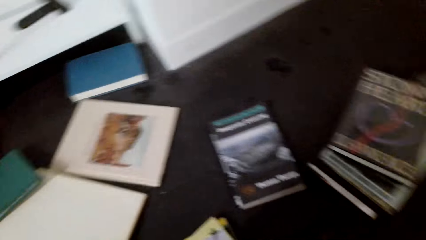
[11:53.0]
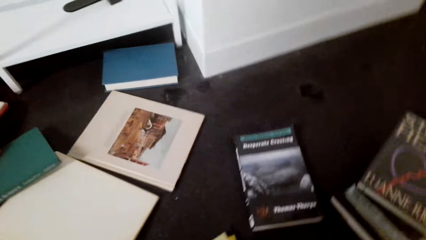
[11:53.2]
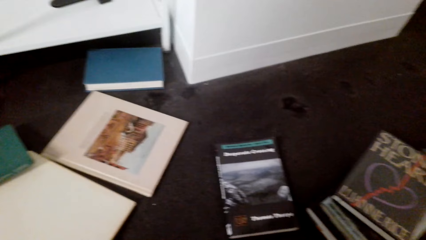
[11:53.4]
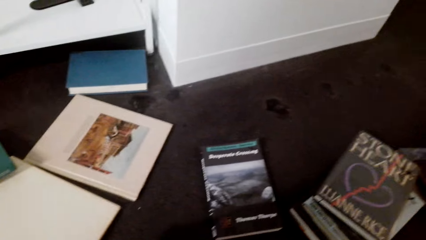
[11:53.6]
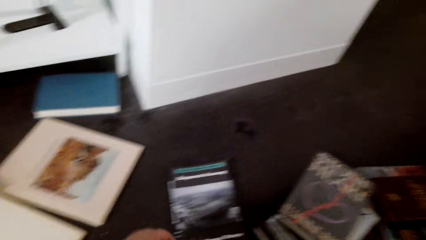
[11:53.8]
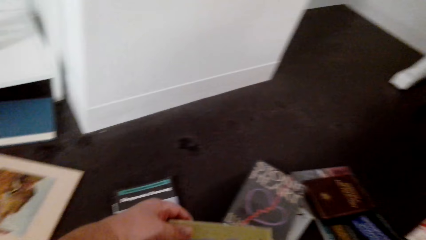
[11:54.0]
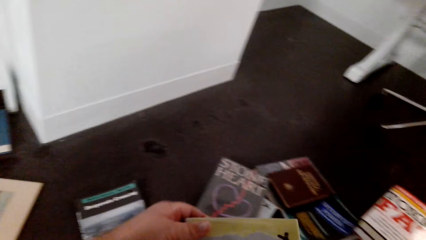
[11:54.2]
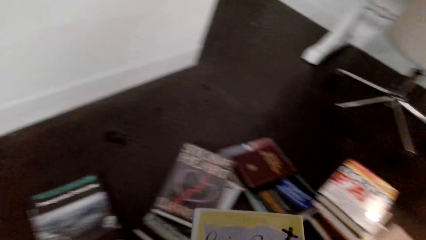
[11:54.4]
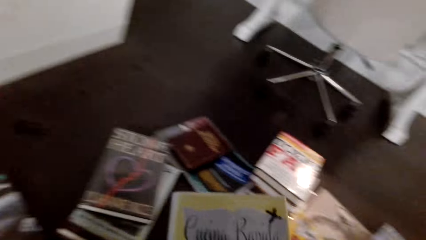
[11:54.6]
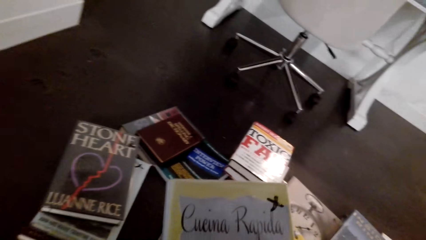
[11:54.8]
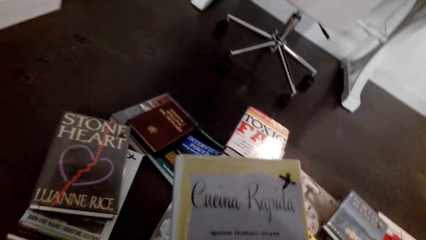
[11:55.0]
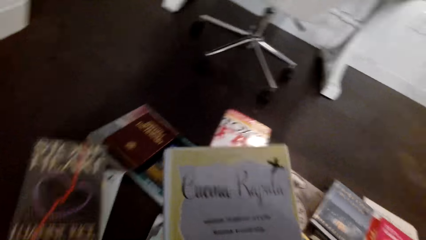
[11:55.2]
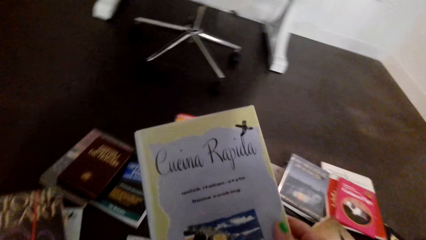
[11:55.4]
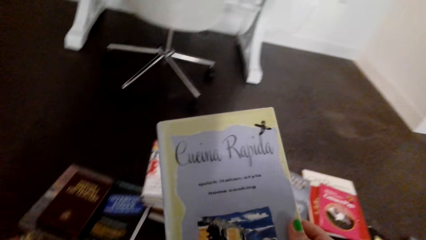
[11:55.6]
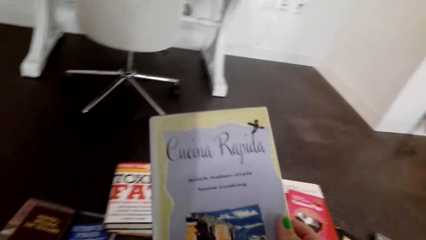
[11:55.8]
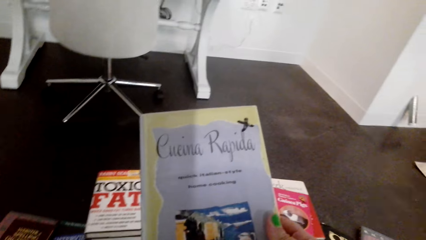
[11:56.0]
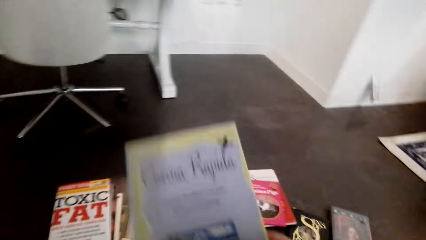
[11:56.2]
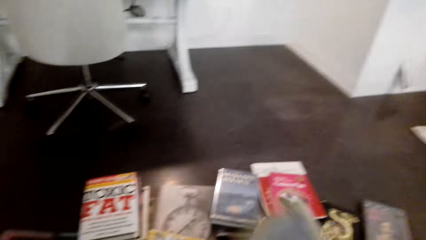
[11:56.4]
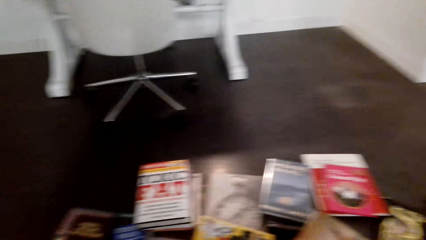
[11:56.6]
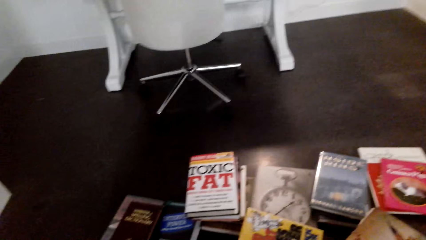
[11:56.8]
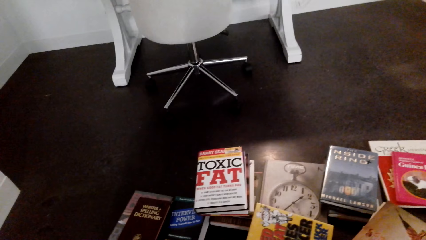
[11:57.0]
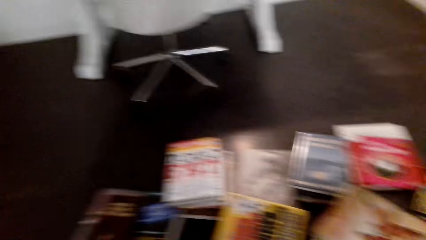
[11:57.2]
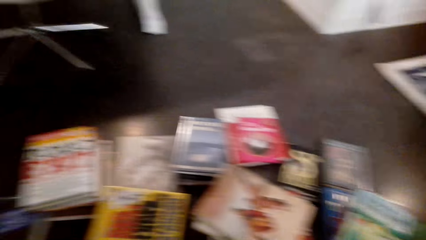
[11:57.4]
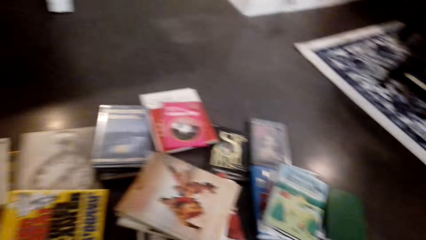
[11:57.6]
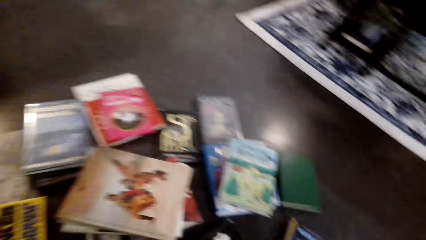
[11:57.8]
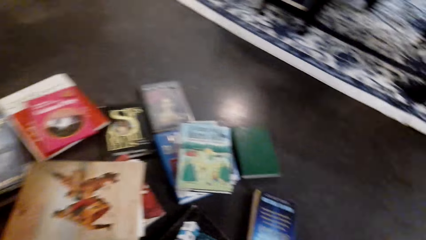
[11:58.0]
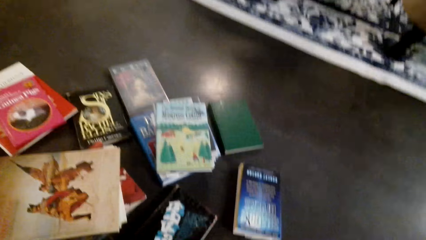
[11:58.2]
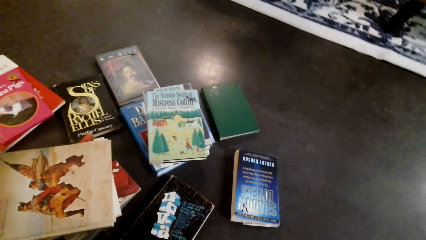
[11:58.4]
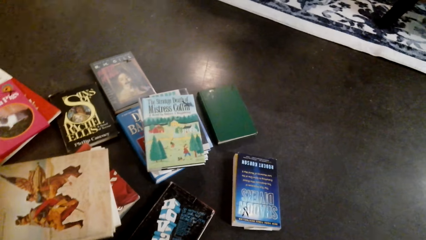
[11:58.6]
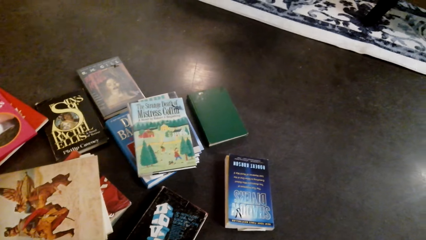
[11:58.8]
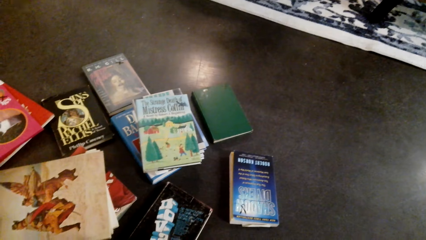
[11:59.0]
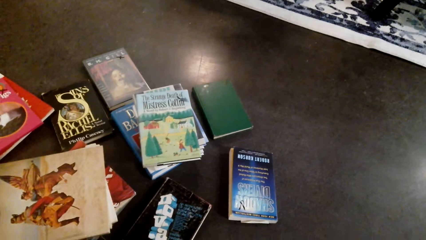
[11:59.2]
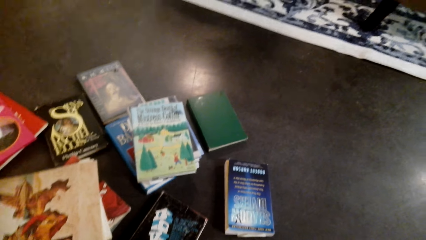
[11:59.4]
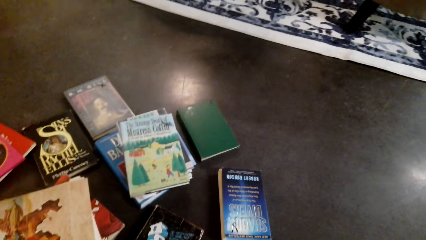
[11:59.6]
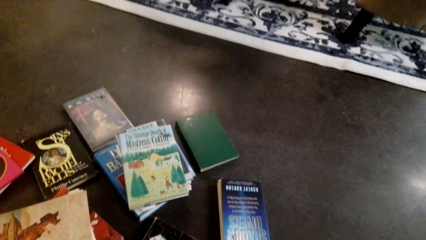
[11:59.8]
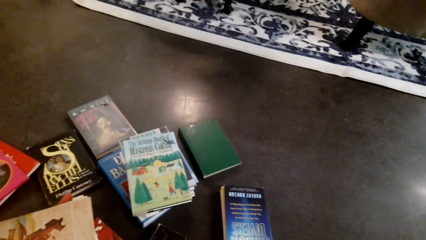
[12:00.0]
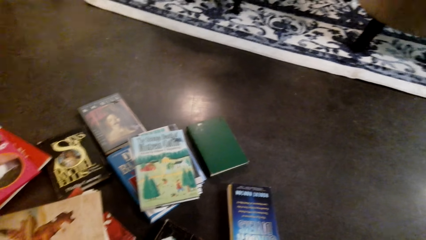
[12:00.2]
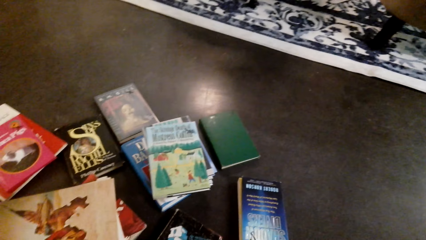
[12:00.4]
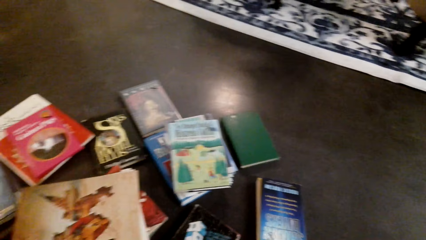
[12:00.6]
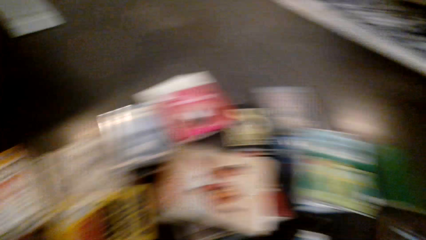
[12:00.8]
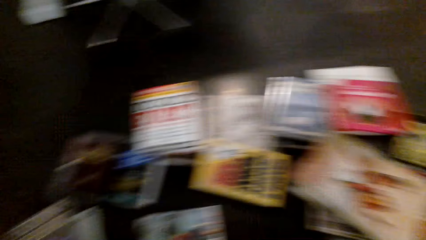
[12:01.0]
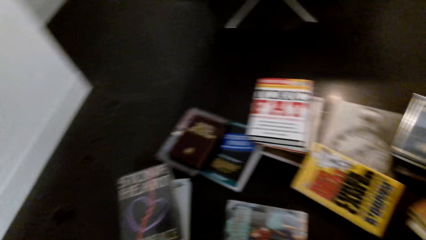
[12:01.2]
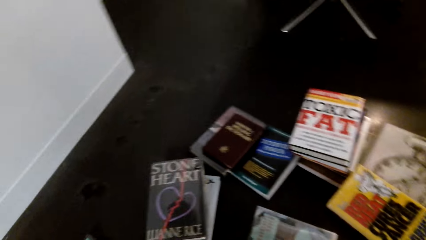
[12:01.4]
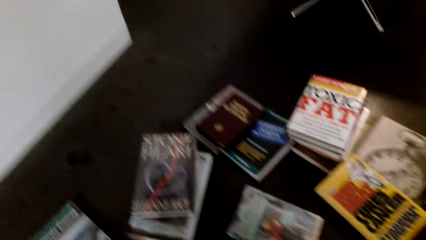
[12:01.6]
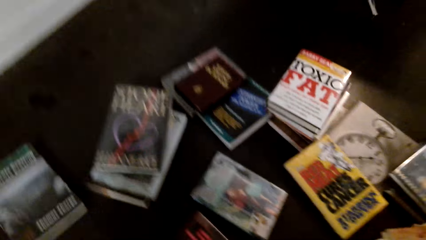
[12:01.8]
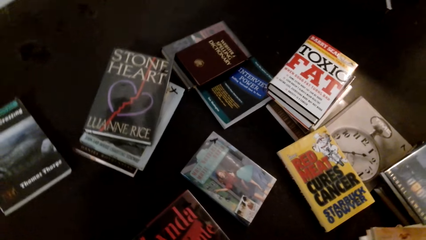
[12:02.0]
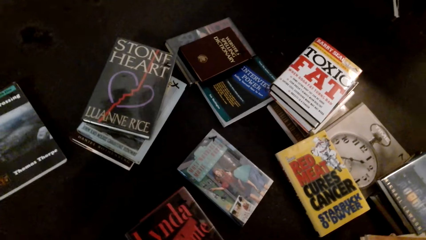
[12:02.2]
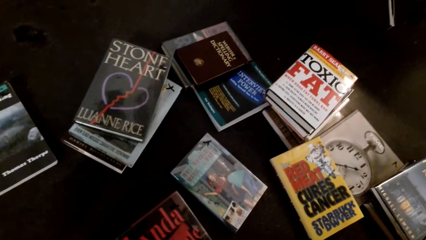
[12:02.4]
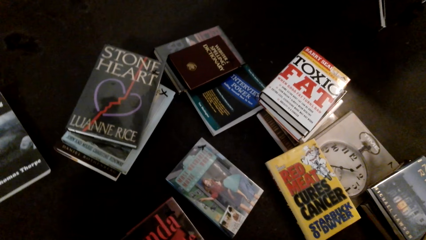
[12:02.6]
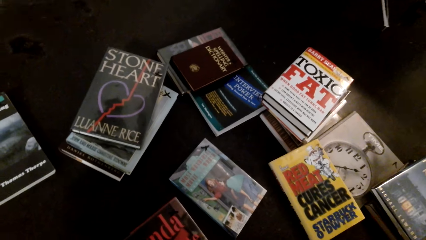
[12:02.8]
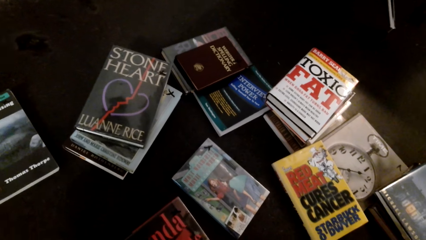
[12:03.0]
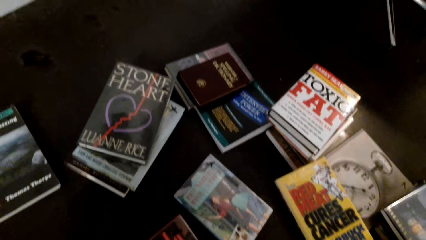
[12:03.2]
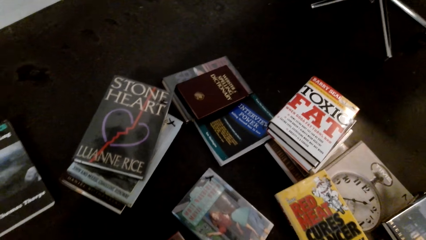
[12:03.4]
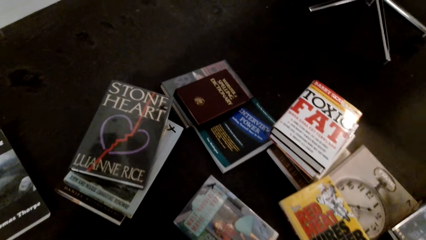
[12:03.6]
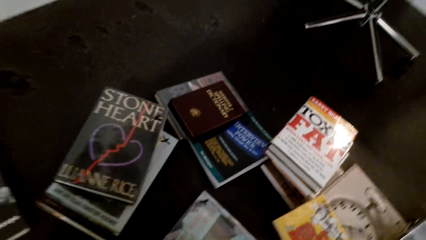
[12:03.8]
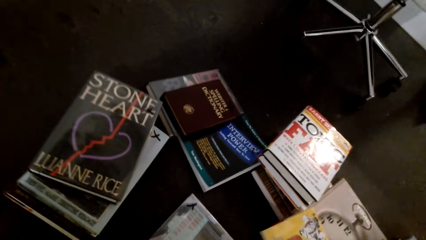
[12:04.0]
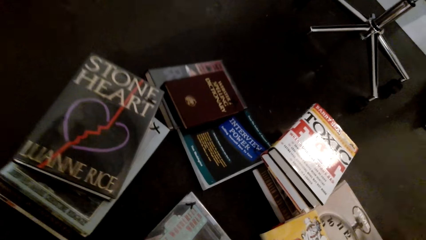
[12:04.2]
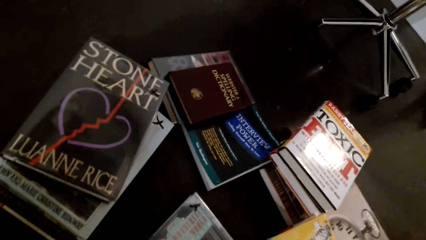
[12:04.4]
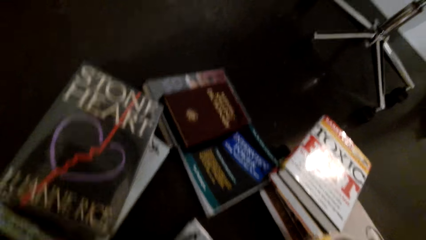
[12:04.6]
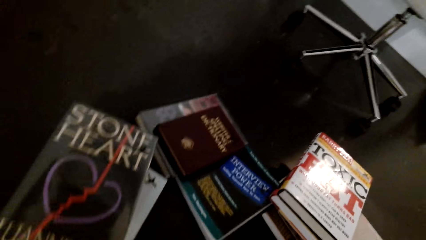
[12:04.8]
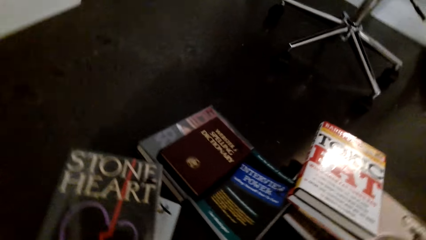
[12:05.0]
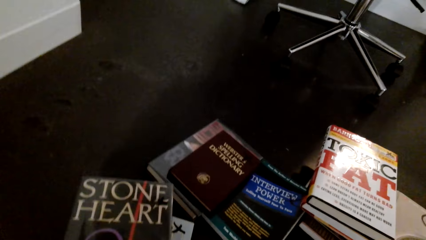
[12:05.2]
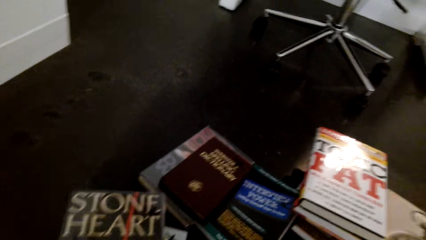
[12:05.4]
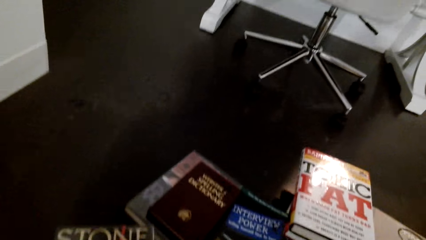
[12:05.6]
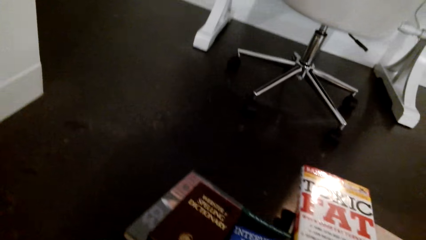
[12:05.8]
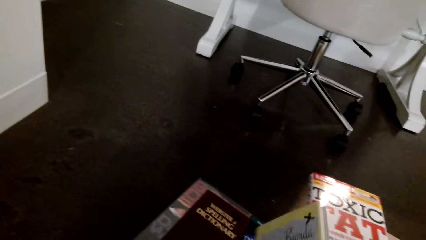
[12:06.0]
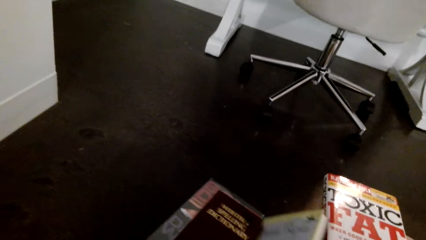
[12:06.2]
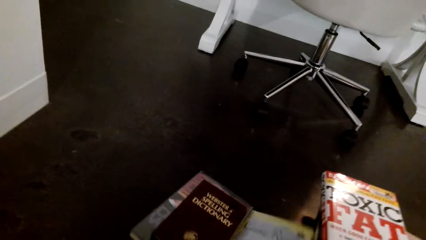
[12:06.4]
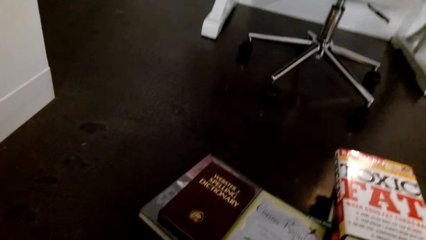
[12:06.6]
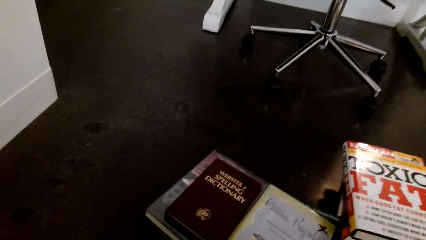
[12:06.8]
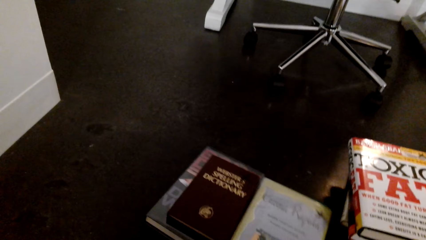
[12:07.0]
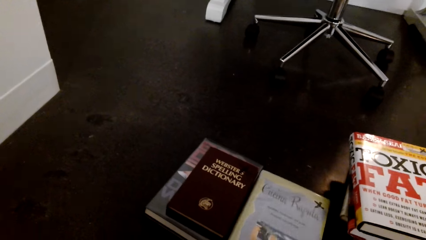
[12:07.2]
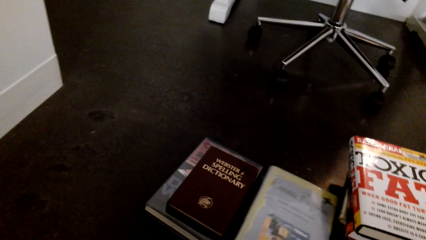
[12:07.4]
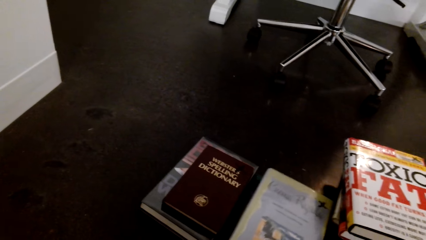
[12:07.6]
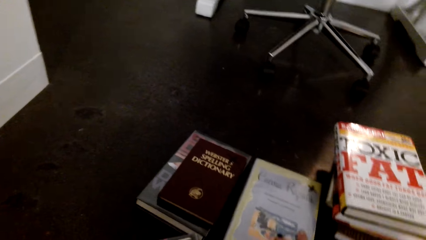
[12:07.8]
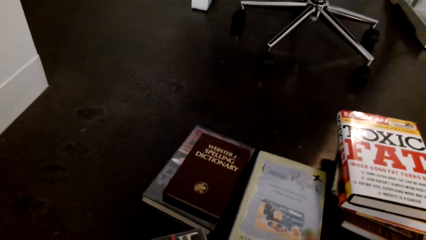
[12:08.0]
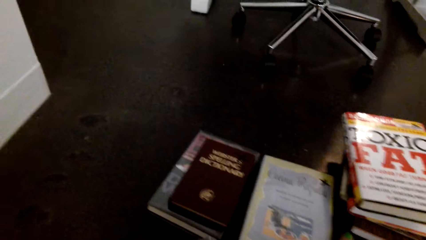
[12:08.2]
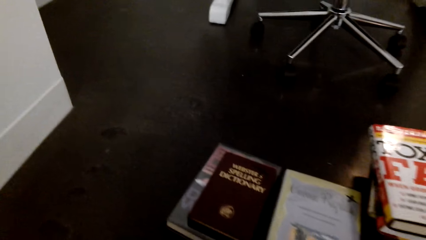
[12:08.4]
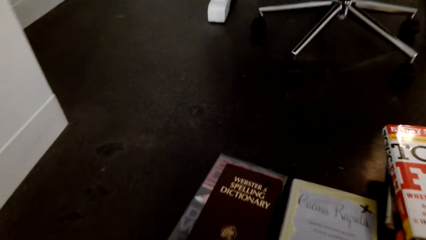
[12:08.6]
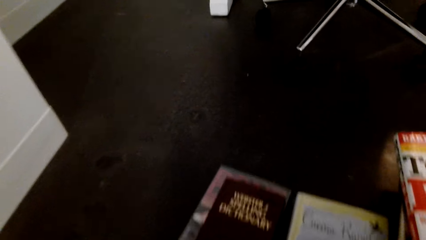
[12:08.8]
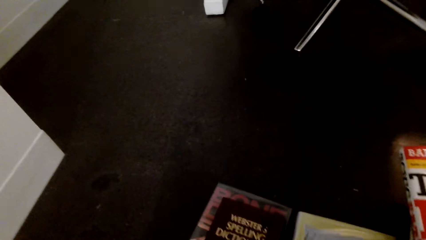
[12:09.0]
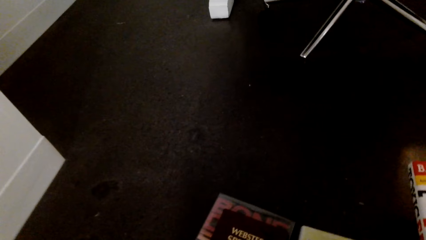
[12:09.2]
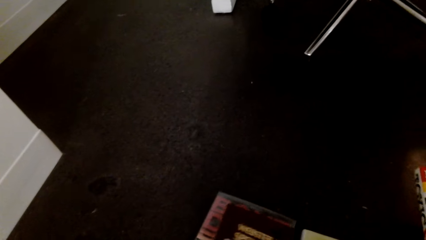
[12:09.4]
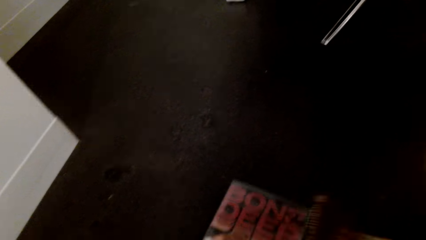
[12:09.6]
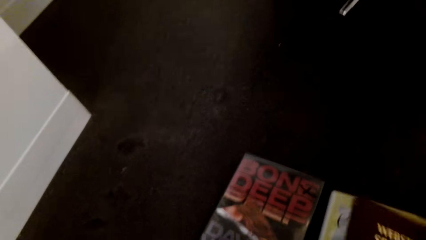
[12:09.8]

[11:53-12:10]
The camera wearer lifts the book. They push the book away and arrange books. They lift the book.
